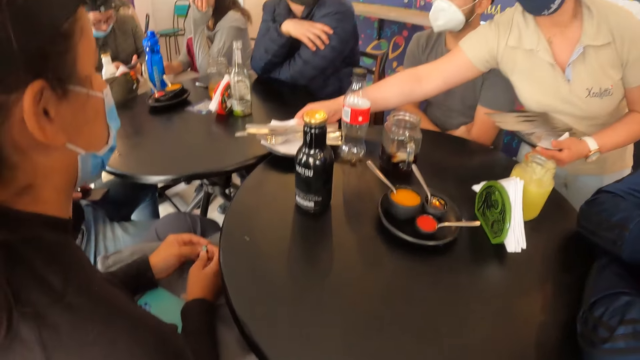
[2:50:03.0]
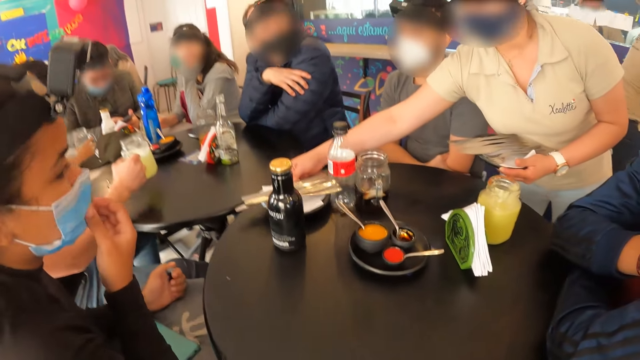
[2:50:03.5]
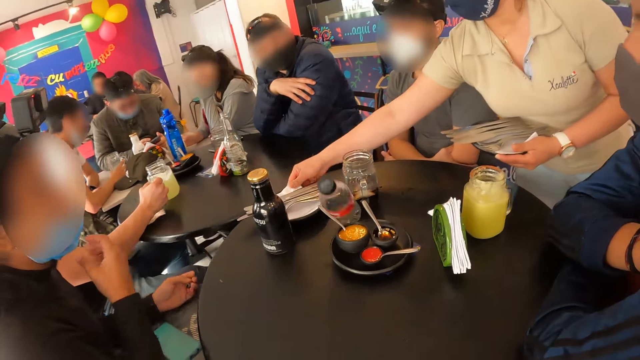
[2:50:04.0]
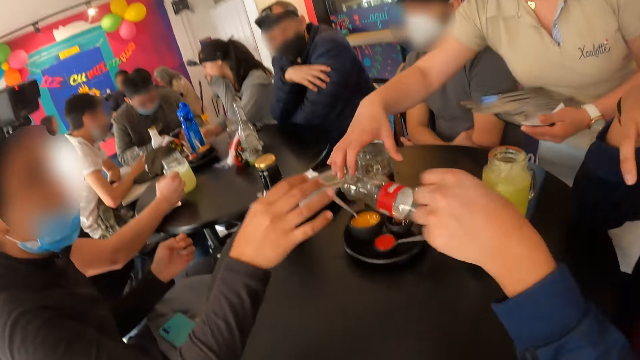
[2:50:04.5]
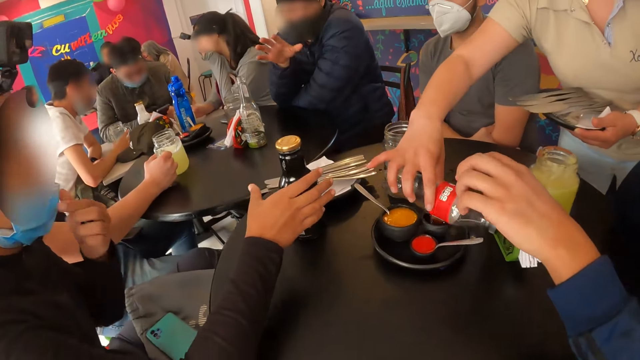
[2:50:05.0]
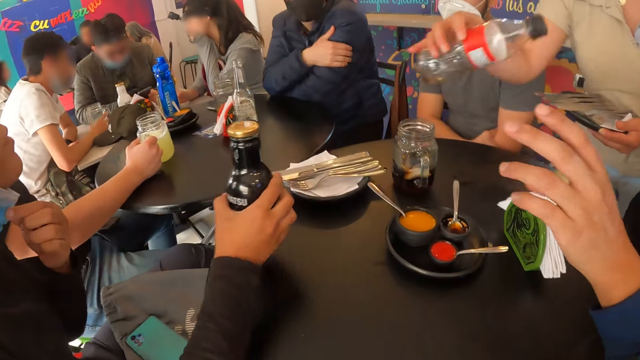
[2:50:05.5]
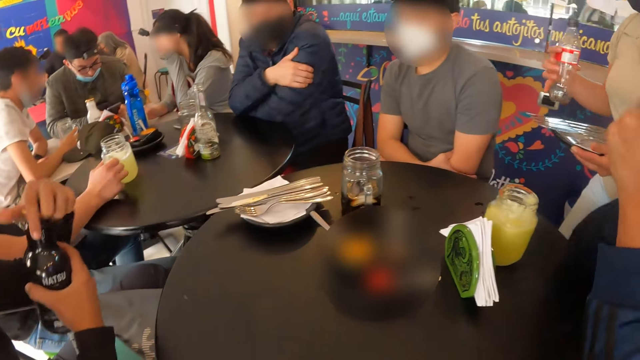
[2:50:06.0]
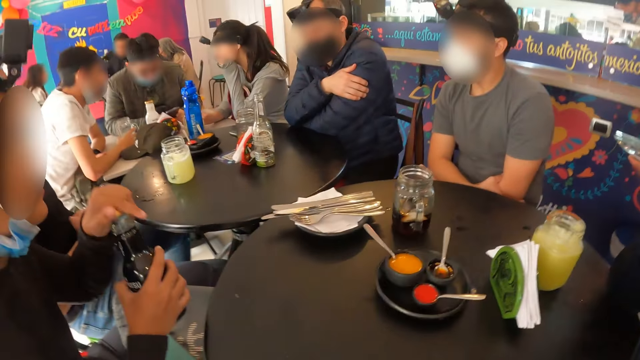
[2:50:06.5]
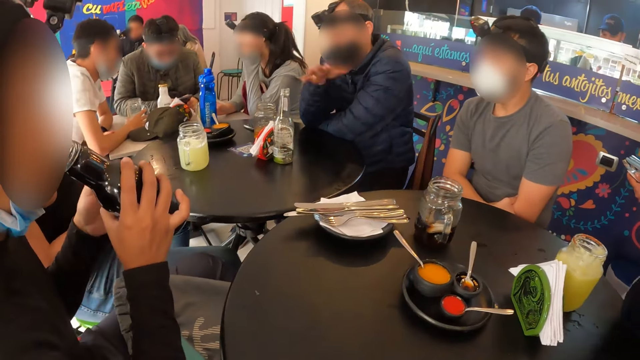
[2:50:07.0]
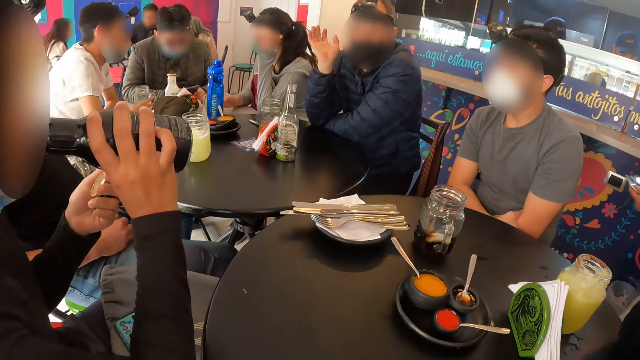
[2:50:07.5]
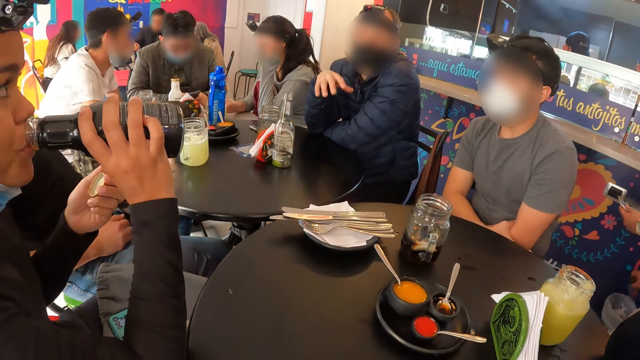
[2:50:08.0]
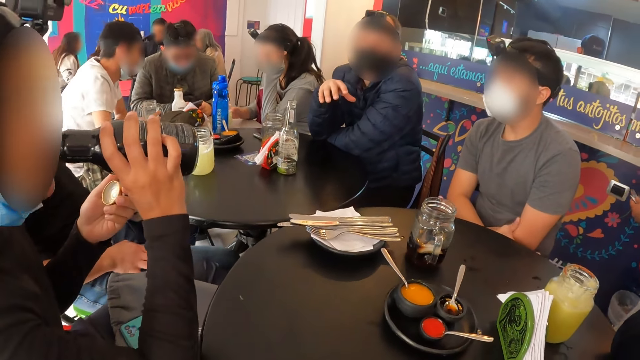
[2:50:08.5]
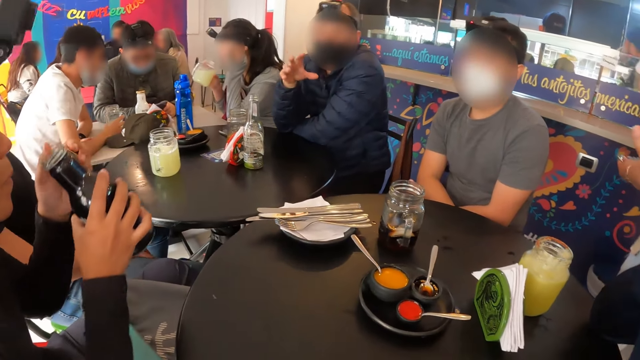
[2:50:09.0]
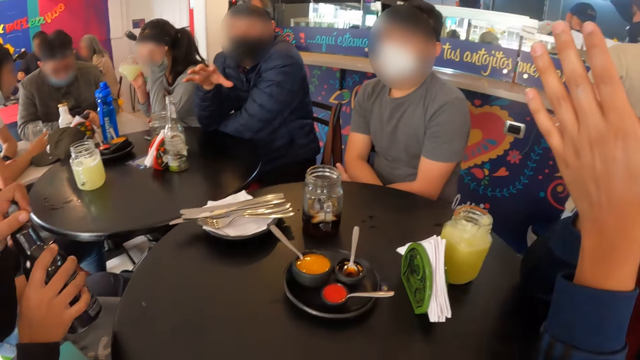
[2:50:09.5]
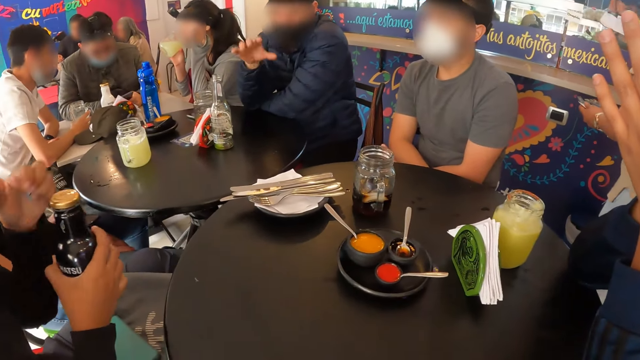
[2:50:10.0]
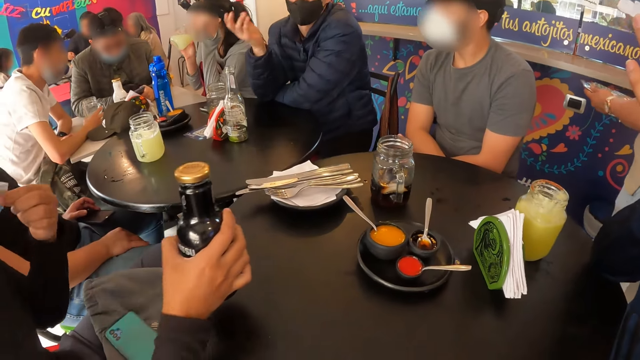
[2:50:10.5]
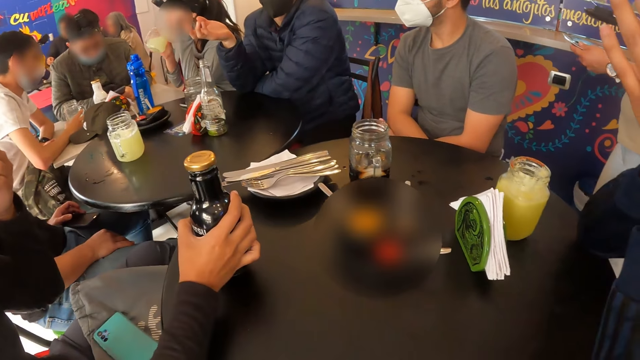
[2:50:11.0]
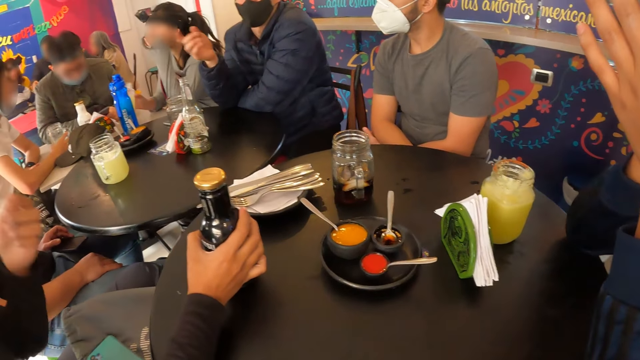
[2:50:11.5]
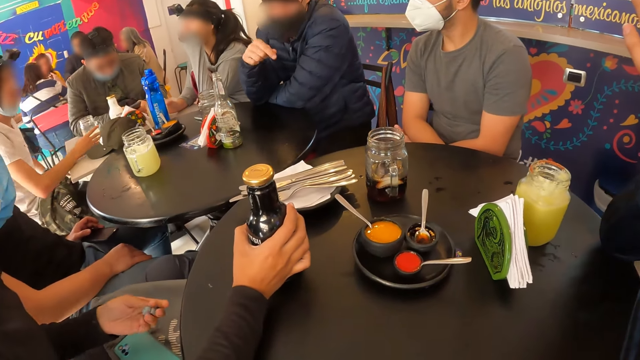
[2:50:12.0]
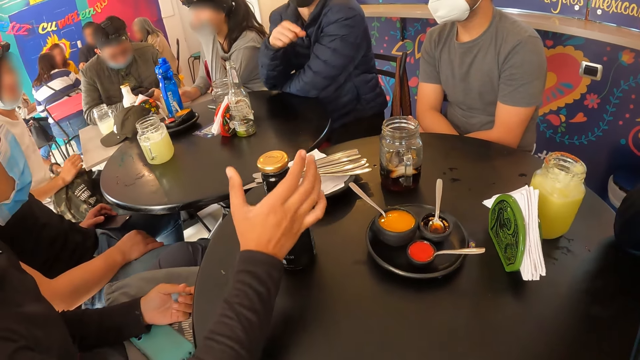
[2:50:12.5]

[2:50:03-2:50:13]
The camera wearer looks around. The man drops the cup of juice in his right hand on the table. The waiter picks up a plastic bottle on the table with her right hand. The woman picks up the bottle on the table with her right hand. She opens the bottle in her right hand with her left hand. Another man makes gestures with his right hand. The woman drinks from the bottle in her right hand. Another woman picks up the cup of juice on the table with her right hand, and drinks from the cup in her right hand. The first woman covers the bottle in her right hand with the screw cap in her left hand. She drops the bottle on the table with her right hand. The other woman drops the cup of juice on the table with her right hand.

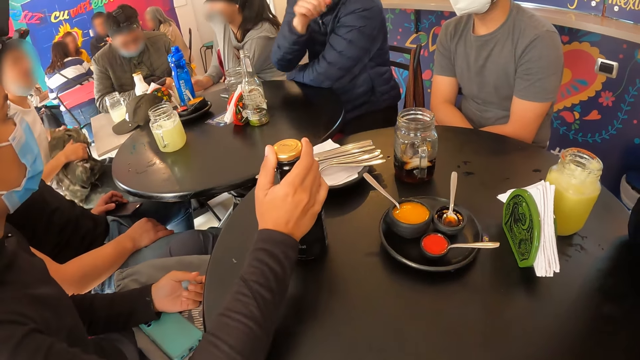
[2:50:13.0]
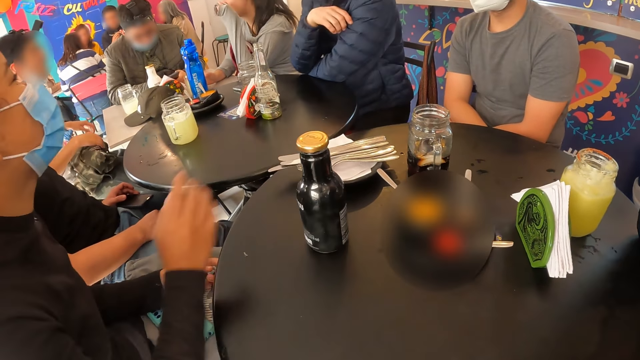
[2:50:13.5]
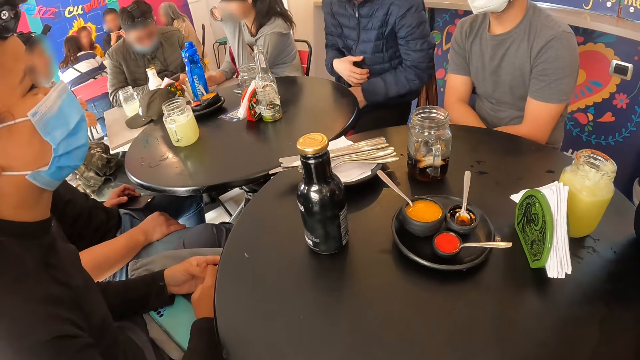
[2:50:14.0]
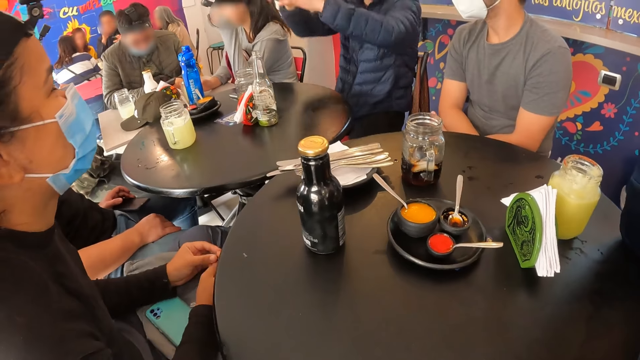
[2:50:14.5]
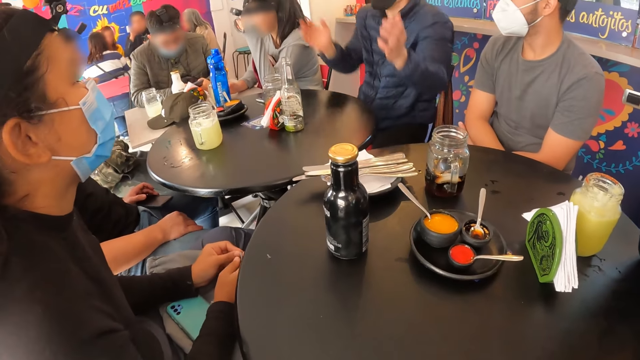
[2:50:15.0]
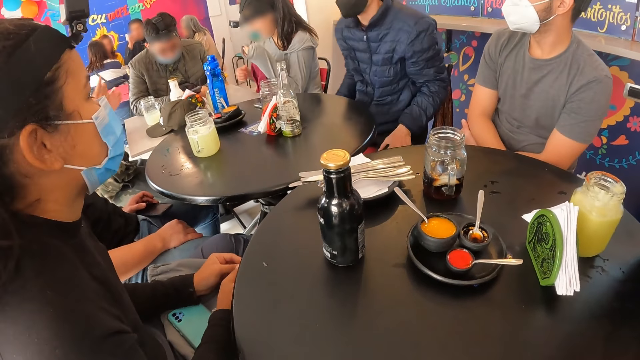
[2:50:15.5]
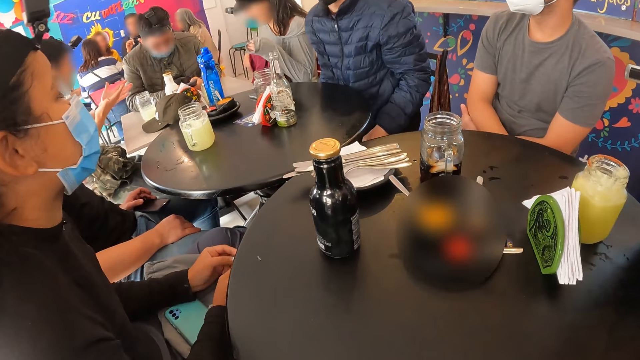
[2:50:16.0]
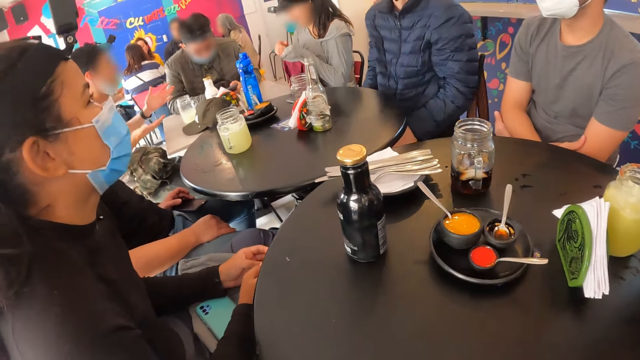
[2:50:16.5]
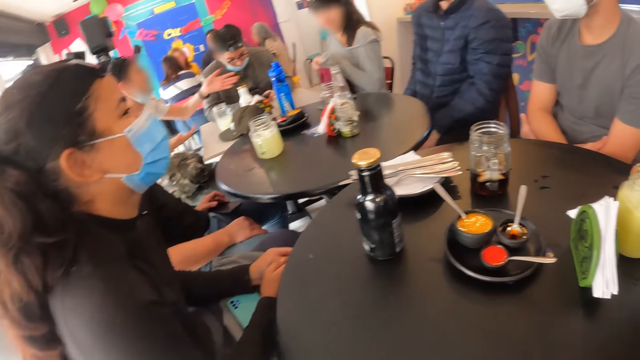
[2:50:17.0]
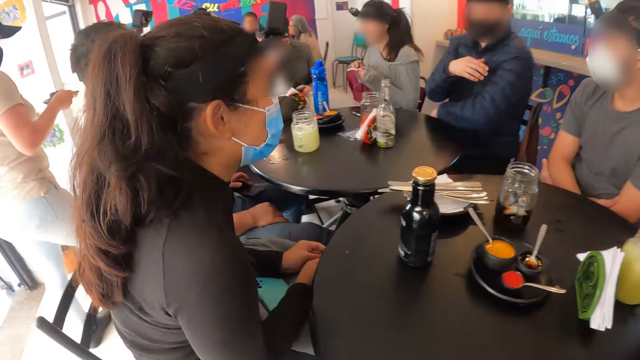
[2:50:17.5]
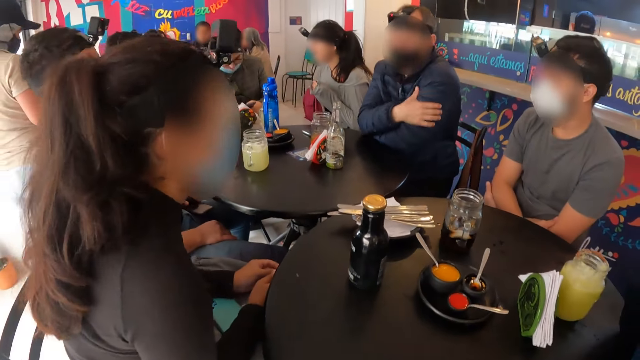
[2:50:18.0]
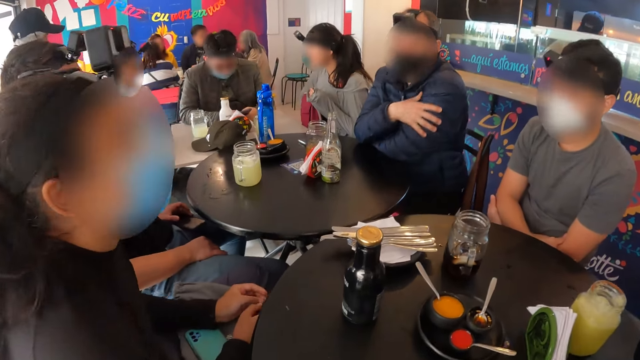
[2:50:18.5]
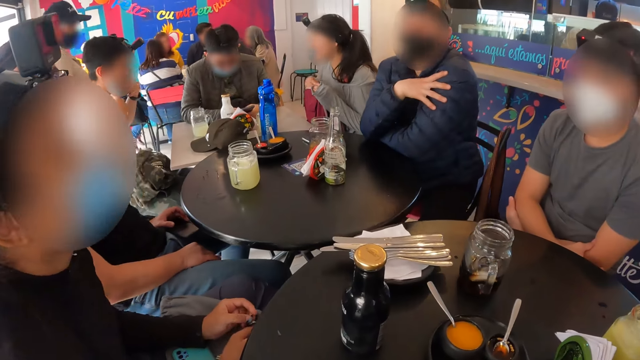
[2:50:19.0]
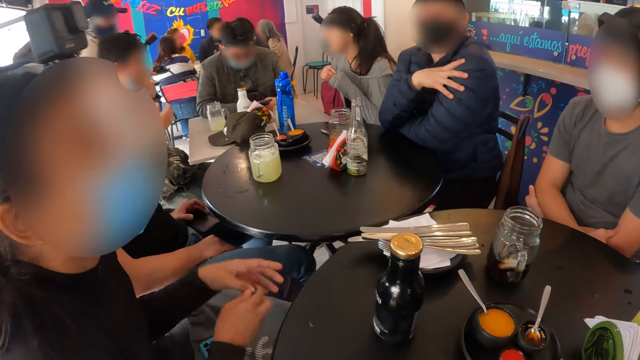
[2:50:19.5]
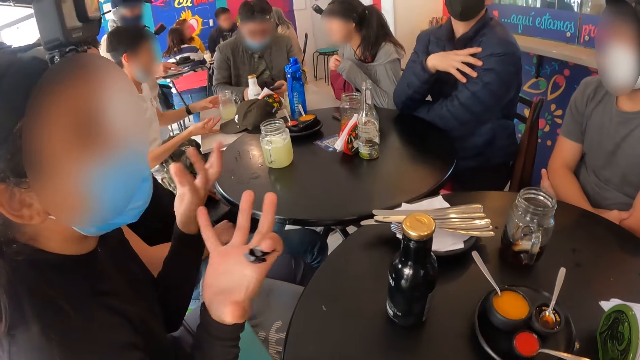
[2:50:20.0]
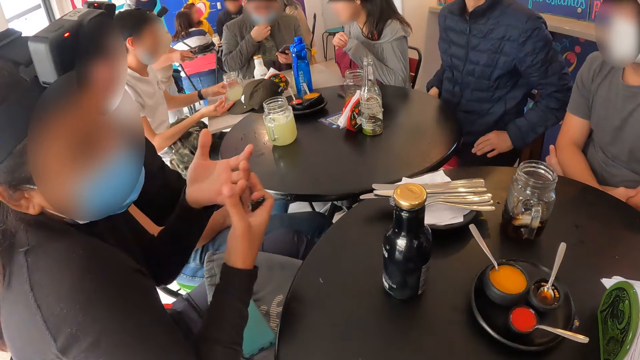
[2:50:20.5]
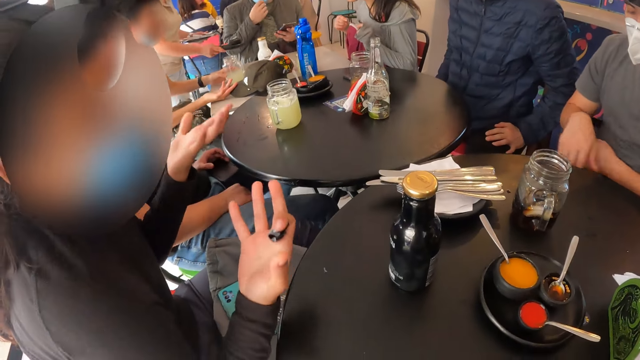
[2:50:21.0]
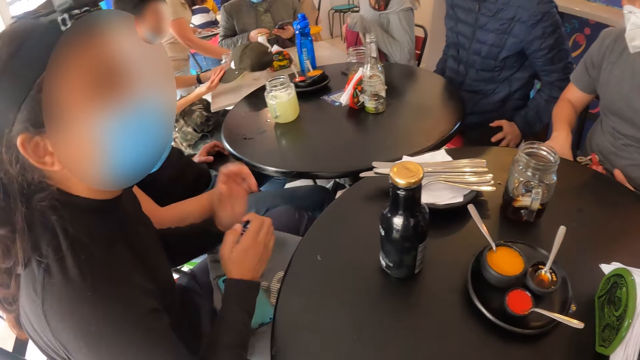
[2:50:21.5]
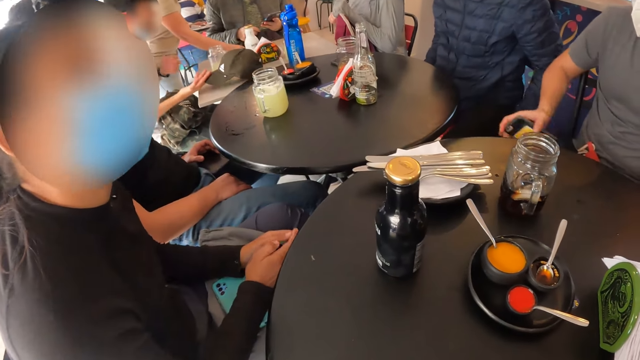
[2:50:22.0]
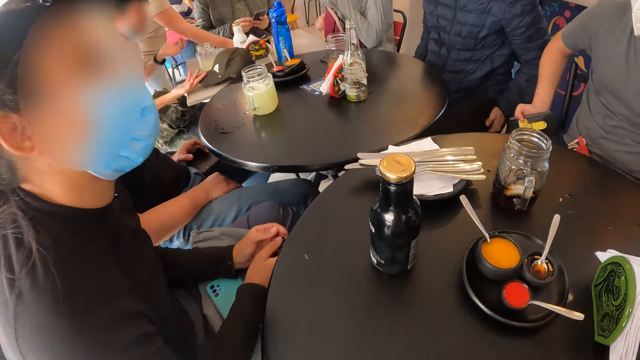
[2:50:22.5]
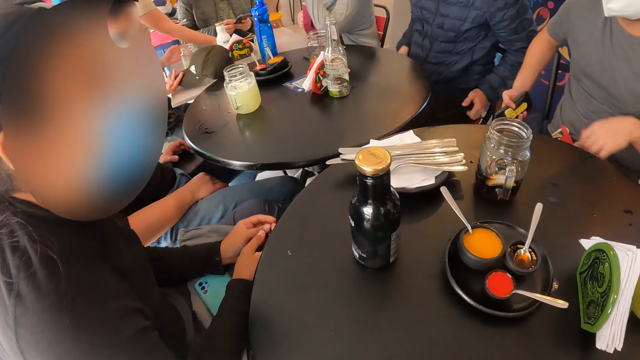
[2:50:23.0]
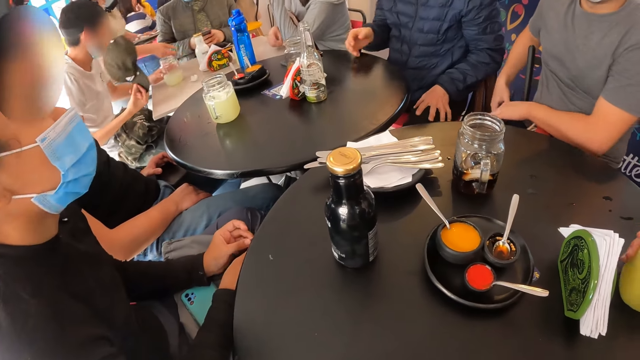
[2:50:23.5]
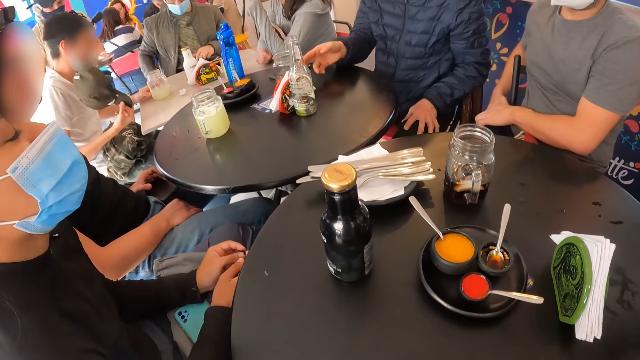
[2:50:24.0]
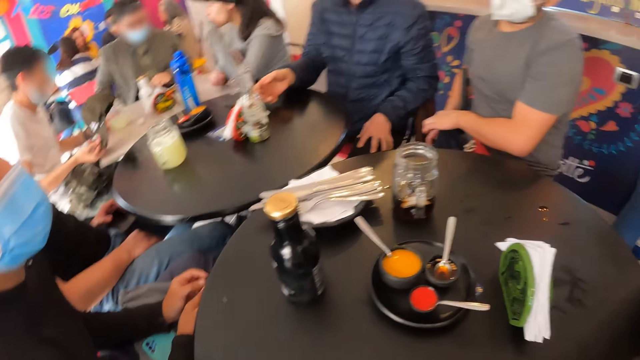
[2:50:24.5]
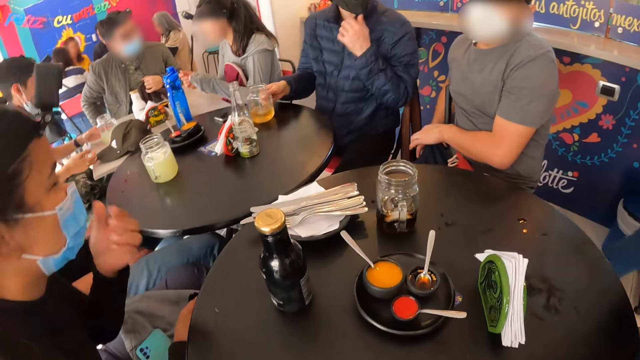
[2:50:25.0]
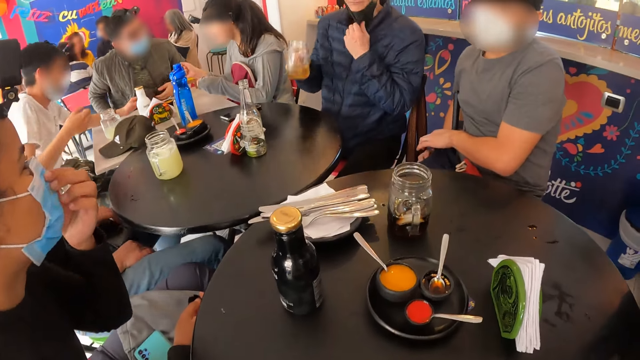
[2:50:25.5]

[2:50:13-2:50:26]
The woman touches the bottle screw cap with her right hand. The man makes gestures with both hands. Another man makes gestures with both hands. The woman makes gestures with both hands. The second man lifts a cap on the table with his right hand. A waiter drops a plate of food on the table with her right hand. The first man puts the phone in his pocket with his right hand. A third man picks up the cup of juice on the table with his right hand. A fourth man picks up the cup of juice on the table with his right hand. The second man drops the cap on the table with his right hand. The fourth man touches the face mask on his face with his left hand. Another woman touches the face mask on her face with her left hand.
